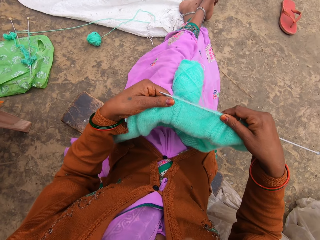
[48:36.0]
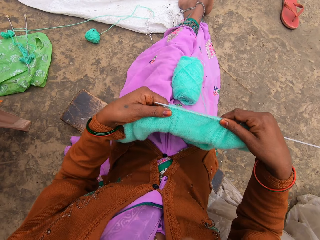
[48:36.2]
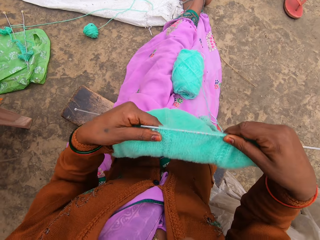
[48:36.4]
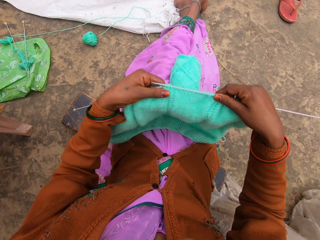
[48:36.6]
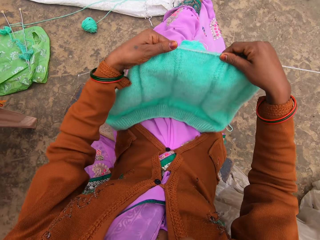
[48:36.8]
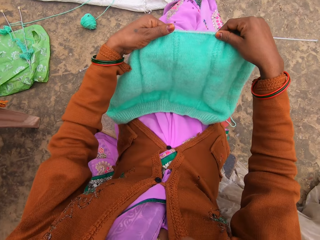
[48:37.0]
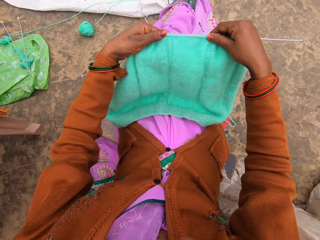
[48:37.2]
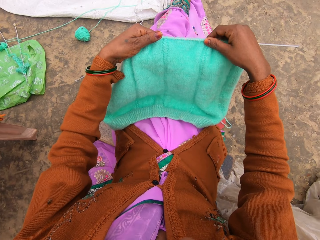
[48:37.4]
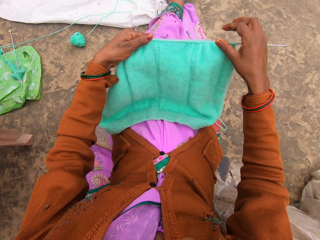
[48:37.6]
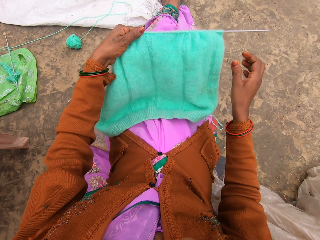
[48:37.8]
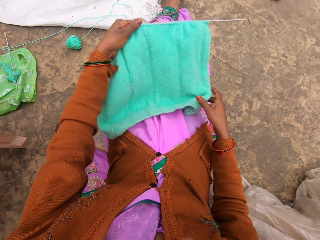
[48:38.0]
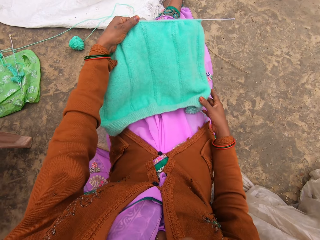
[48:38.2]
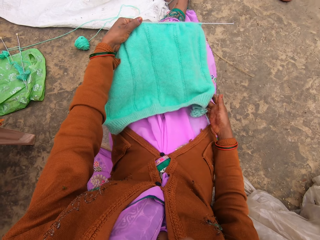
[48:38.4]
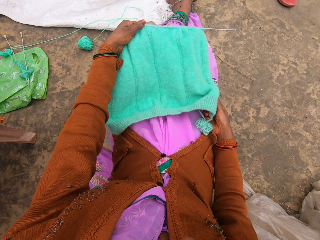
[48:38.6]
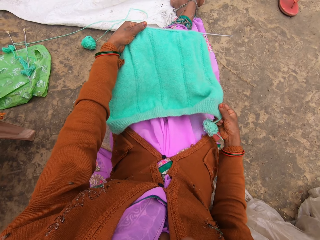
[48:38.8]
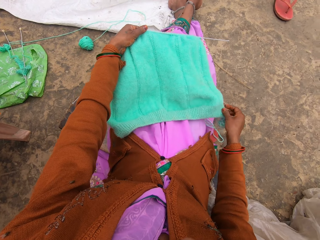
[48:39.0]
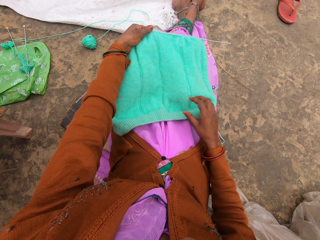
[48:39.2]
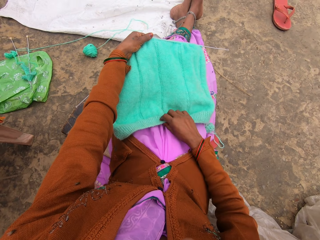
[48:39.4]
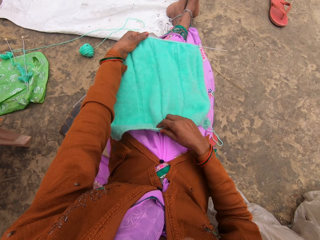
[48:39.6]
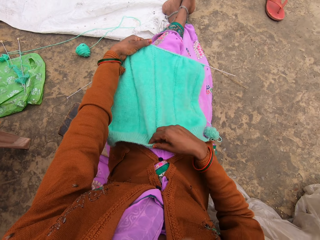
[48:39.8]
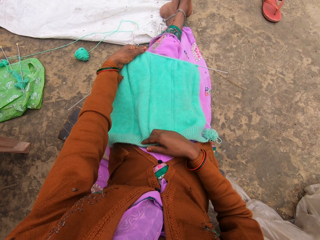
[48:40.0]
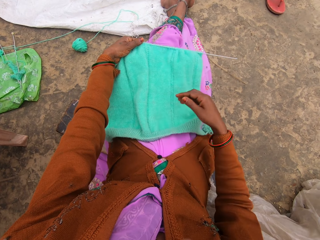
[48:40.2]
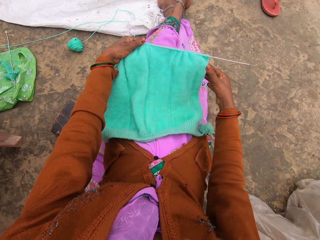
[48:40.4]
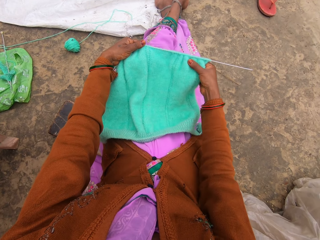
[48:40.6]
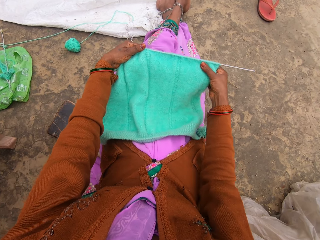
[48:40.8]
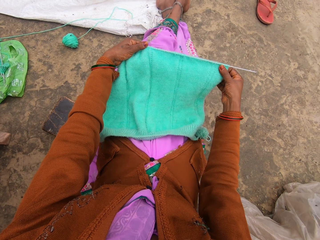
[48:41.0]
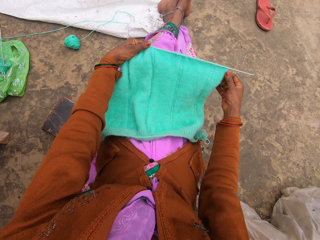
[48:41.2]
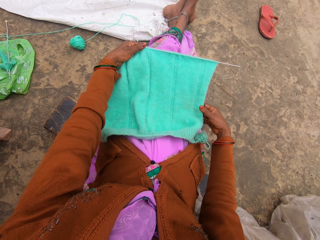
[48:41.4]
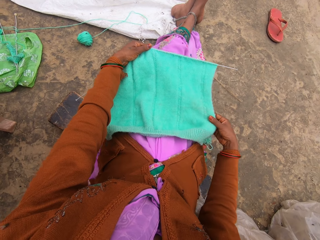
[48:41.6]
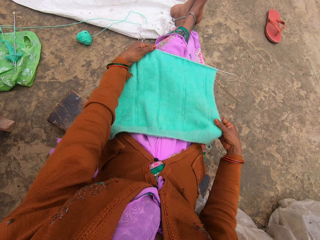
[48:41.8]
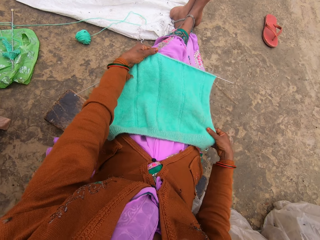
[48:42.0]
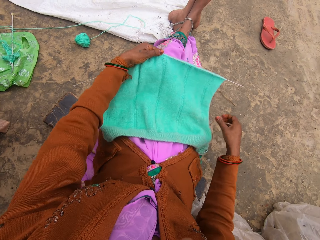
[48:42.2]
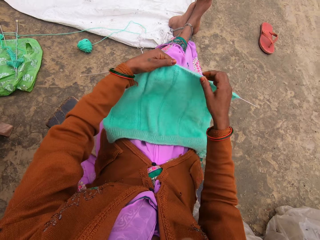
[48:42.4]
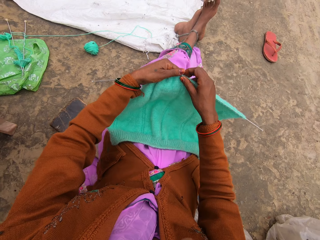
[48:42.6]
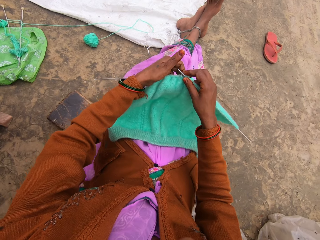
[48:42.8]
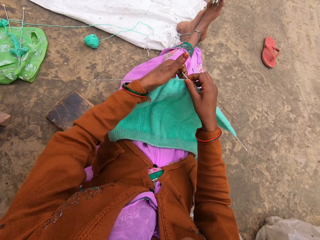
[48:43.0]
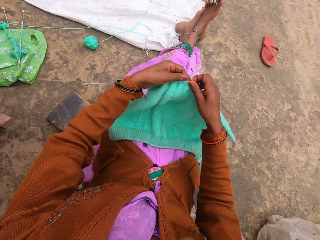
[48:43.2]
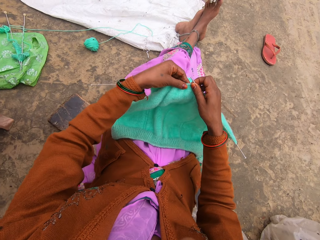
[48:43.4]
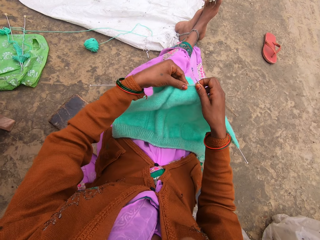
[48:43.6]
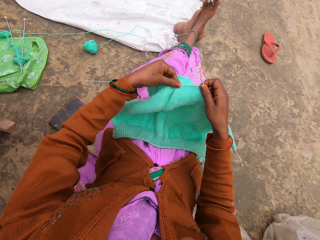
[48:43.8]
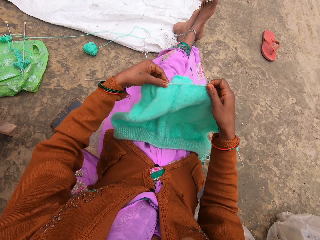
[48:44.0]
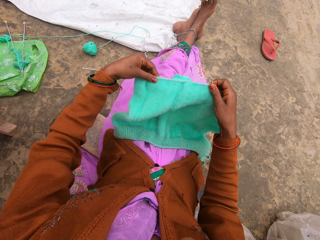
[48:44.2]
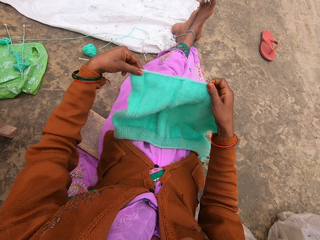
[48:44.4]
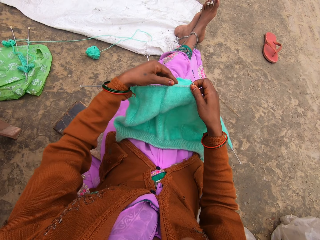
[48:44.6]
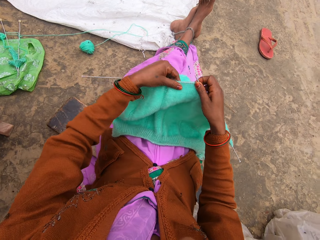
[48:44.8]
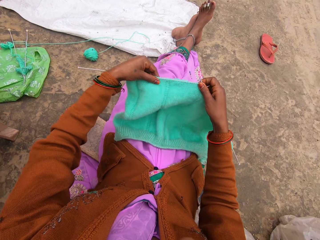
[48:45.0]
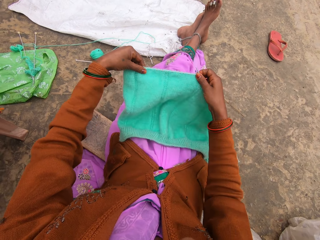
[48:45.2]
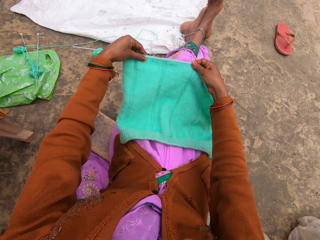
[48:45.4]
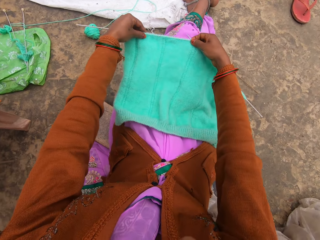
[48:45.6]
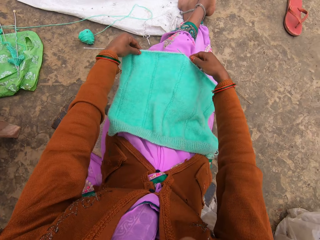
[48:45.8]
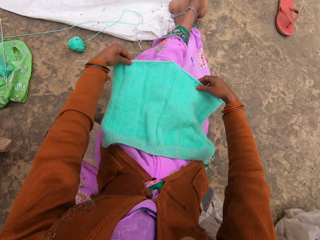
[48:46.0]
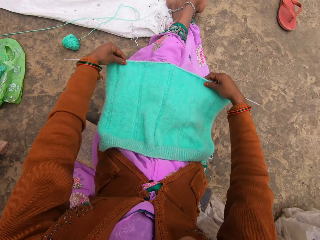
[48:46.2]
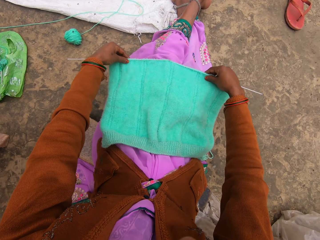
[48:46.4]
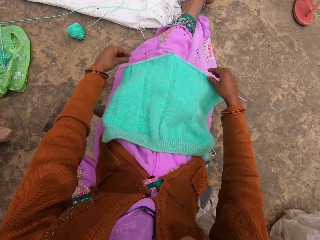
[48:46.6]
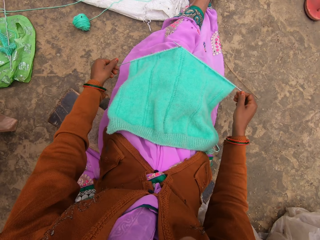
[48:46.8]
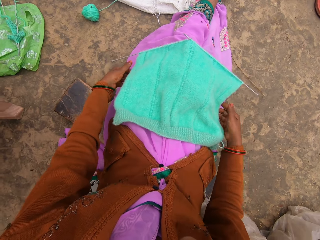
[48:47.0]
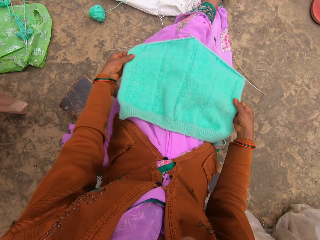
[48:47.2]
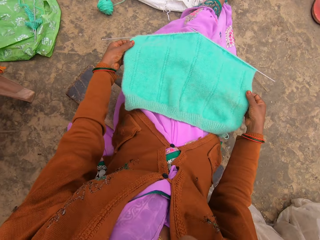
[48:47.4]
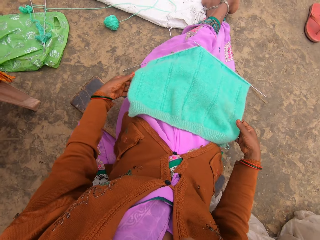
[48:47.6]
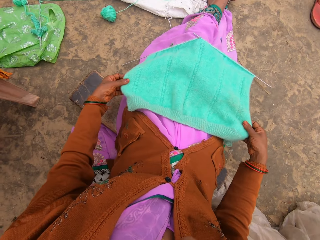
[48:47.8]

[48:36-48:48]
The camera wearer looks at the woolen sweater.

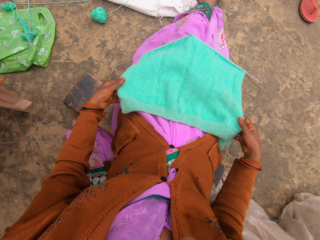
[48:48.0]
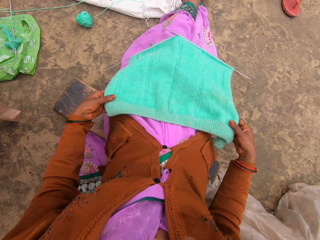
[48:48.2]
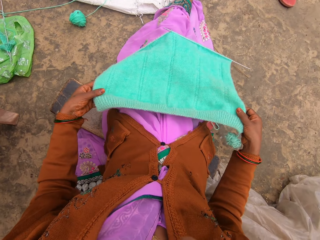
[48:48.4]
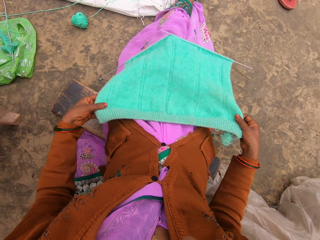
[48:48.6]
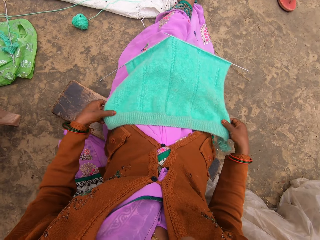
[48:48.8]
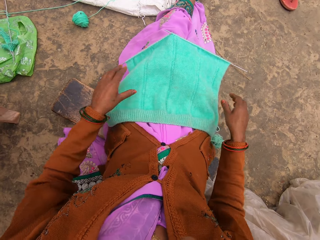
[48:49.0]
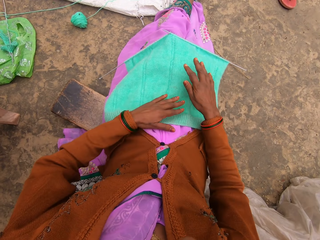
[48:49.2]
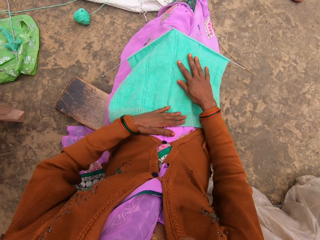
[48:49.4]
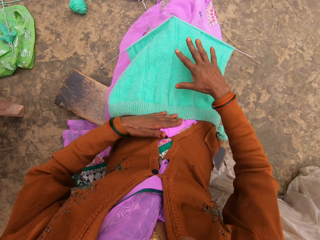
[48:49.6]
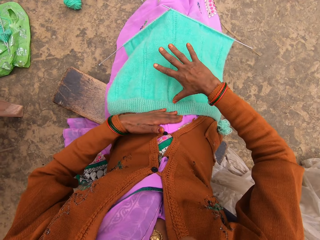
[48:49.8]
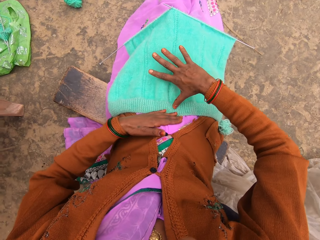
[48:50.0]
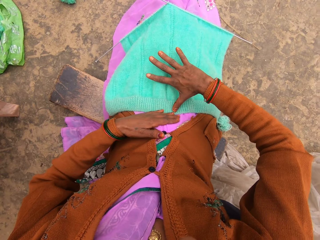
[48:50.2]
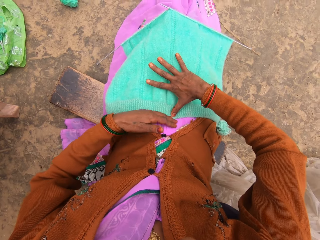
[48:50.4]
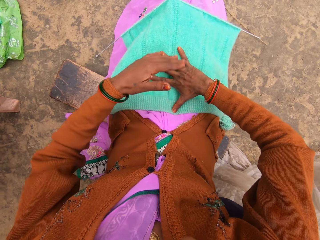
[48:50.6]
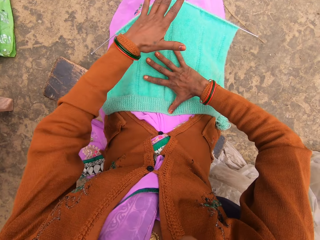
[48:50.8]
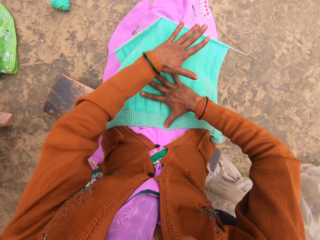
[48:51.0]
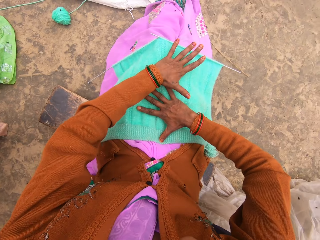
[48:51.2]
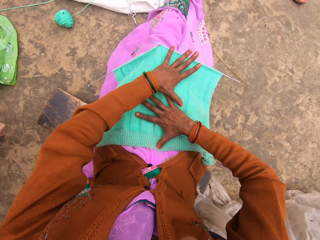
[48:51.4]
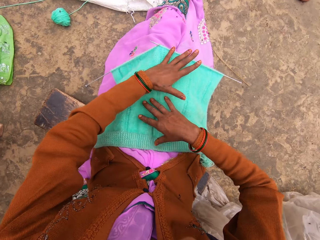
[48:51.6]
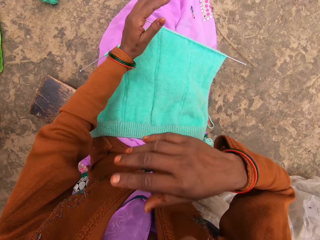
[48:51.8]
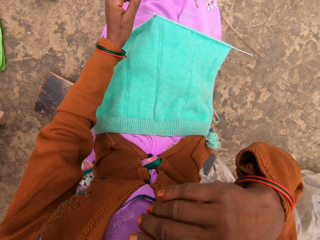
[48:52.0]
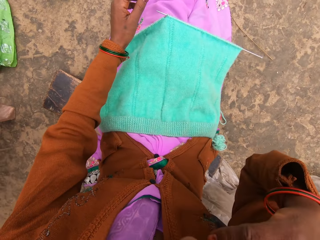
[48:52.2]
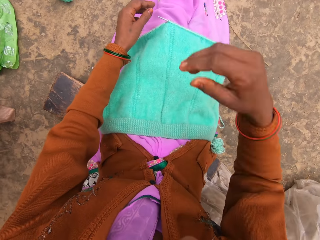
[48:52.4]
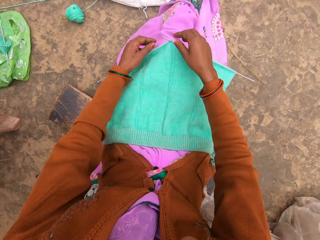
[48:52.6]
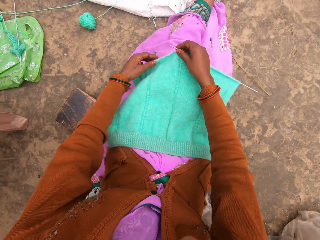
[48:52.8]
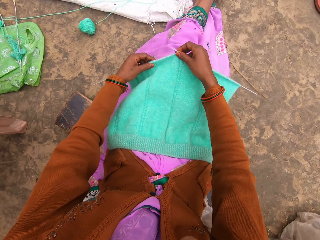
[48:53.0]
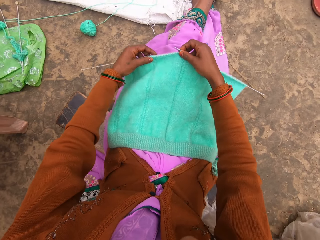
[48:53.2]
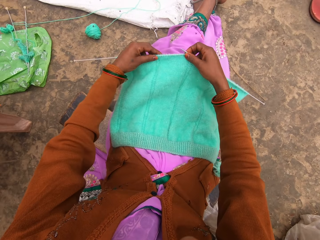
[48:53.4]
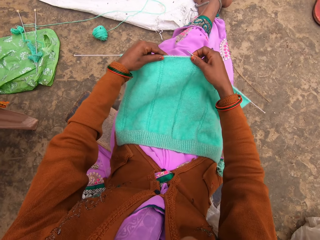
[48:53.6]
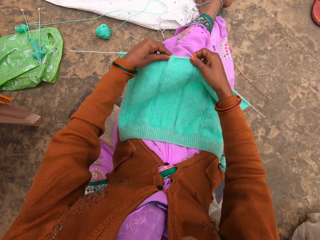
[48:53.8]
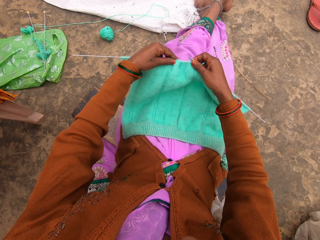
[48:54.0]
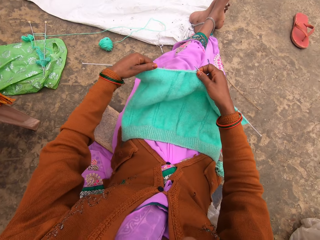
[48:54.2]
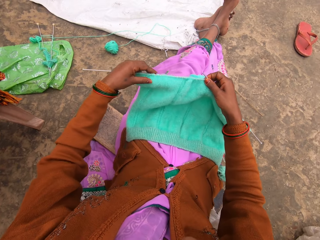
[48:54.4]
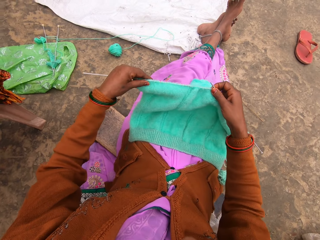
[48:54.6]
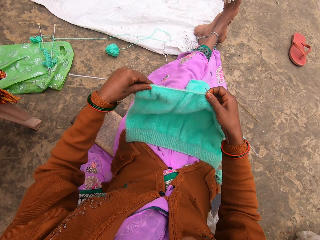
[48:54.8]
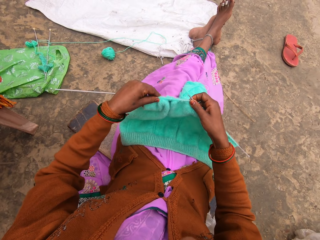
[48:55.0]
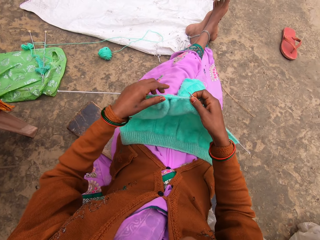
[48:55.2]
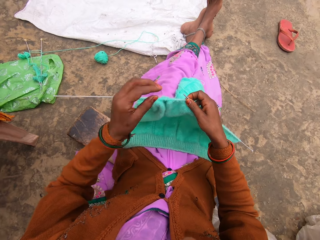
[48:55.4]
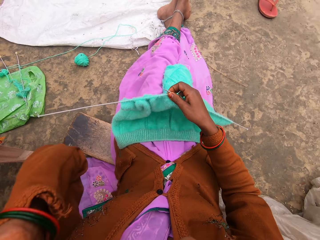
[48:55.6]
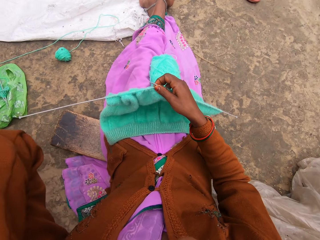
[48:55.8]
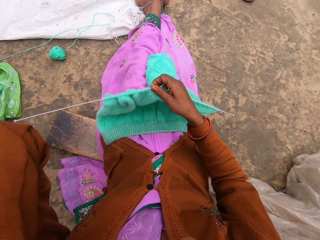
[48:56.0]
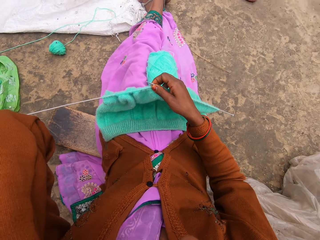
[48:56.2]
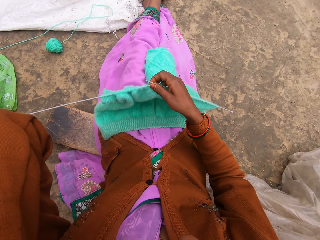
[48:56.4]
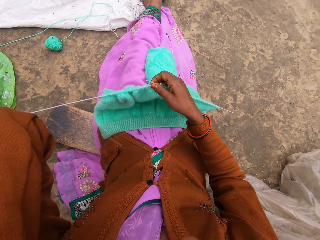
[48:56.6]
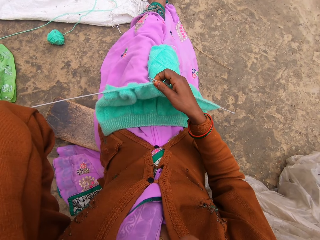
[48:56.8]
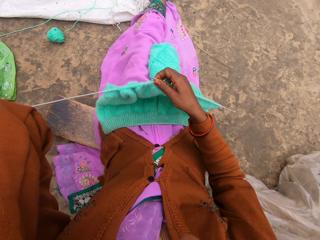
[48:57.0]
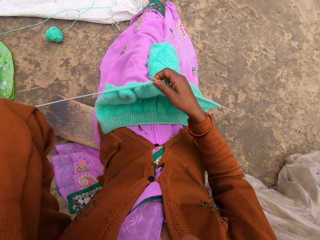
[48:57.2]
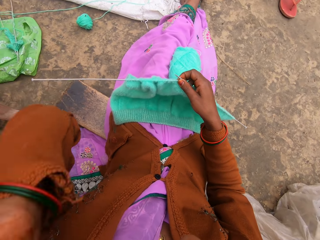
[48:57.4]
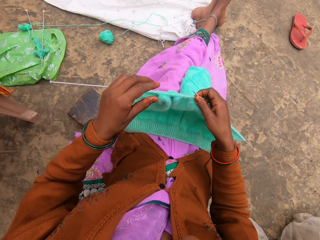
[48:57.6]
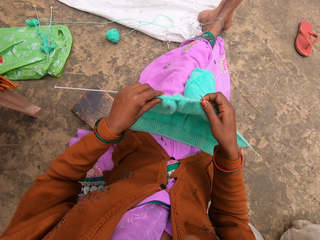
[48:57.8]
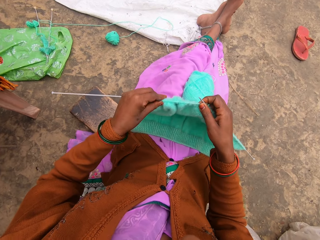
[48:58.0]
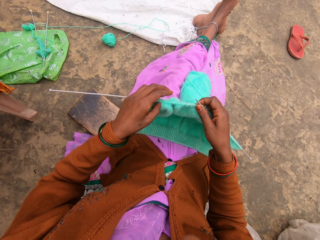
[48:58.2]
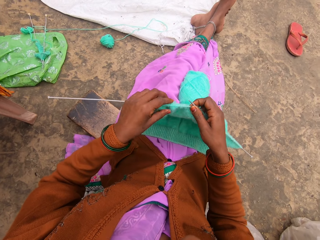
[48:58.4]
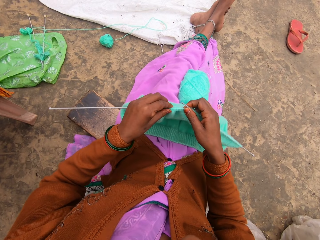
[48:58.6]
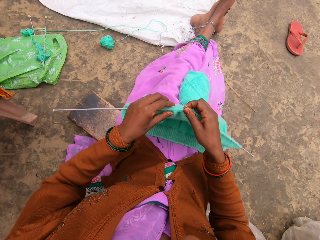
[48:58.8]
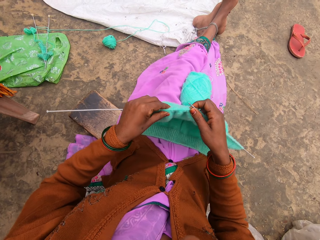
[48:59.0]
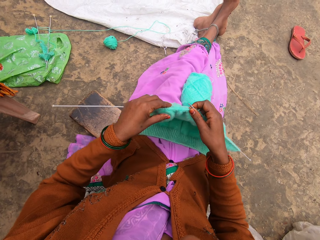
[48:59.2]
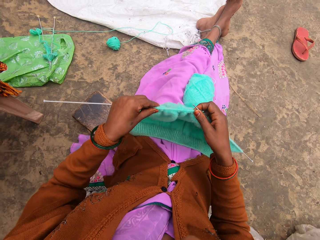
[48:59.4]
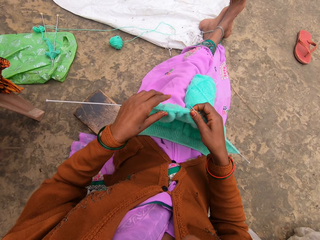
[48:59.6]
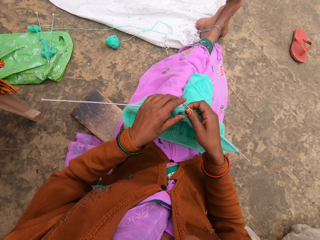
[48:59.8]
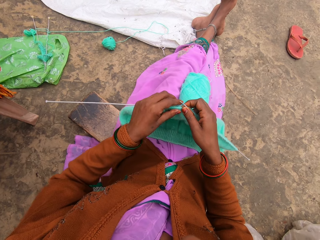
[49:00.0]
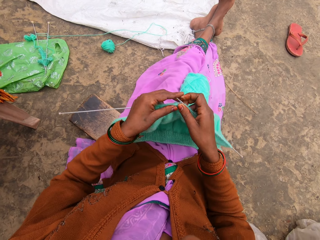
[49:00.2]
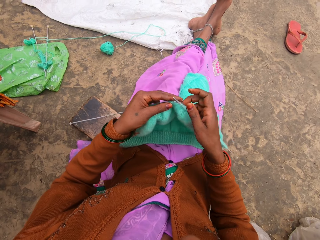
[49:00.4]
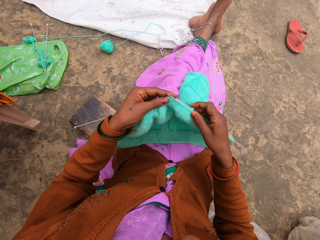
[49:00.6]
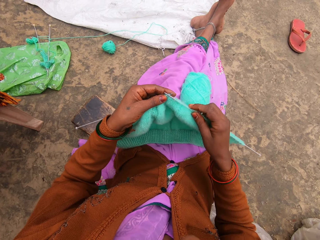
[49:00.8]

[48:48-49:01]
The camera wearer puts hands on the woolen sweater. They wipe their mouth. They adjust the camera.
